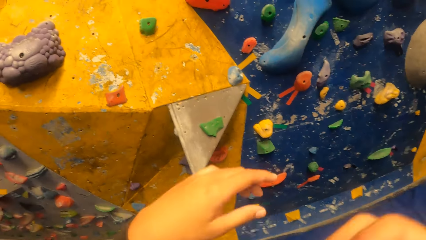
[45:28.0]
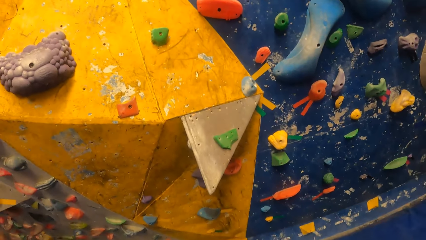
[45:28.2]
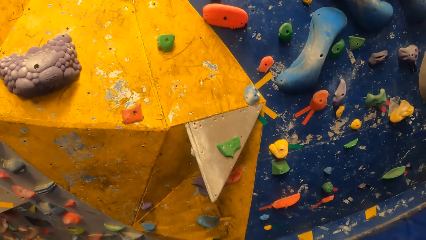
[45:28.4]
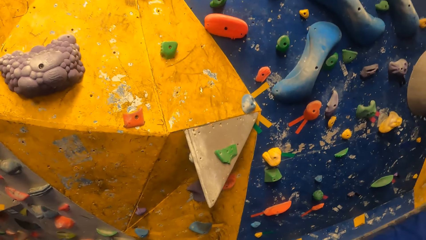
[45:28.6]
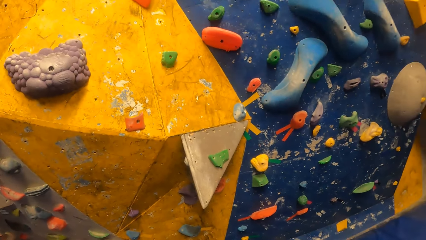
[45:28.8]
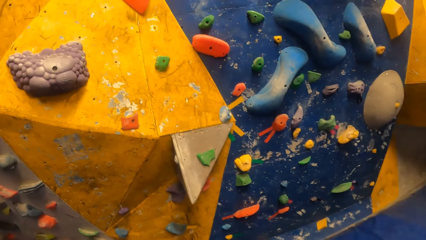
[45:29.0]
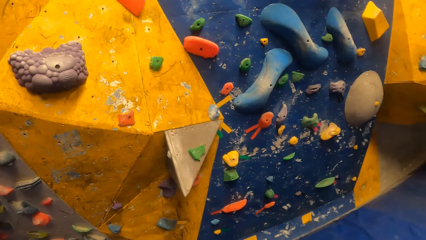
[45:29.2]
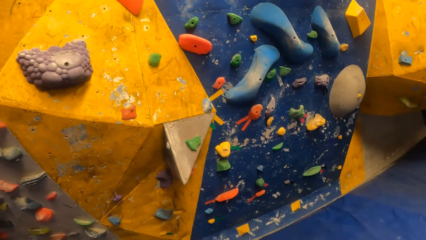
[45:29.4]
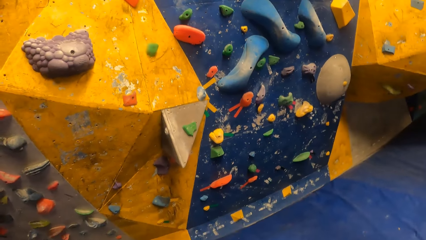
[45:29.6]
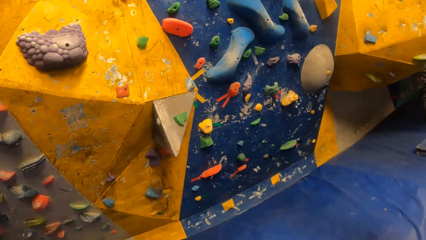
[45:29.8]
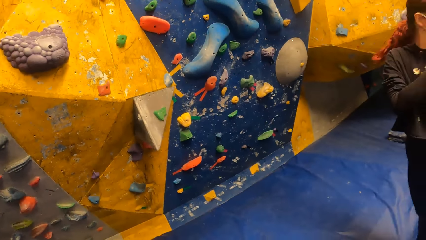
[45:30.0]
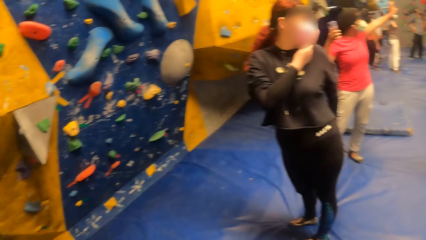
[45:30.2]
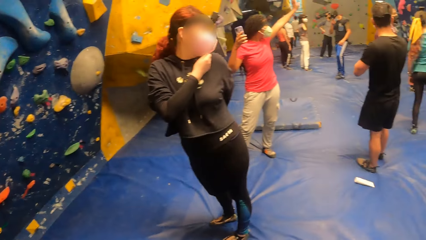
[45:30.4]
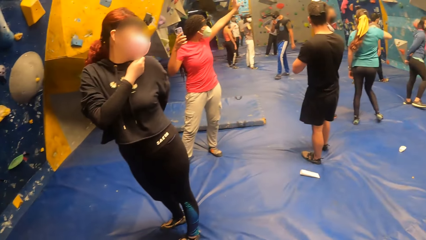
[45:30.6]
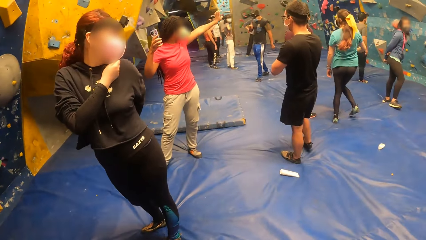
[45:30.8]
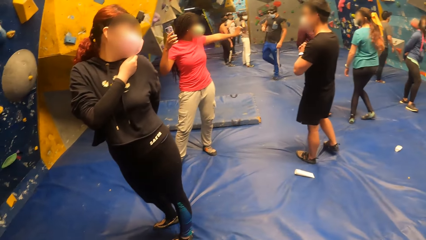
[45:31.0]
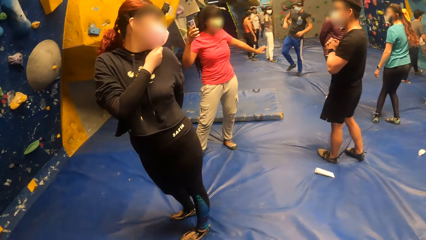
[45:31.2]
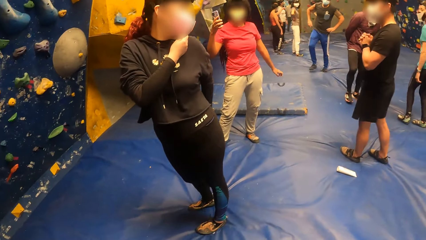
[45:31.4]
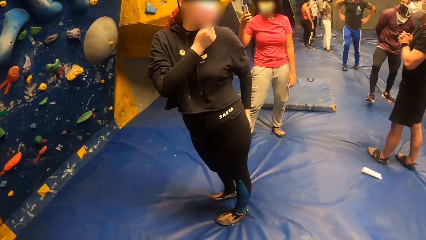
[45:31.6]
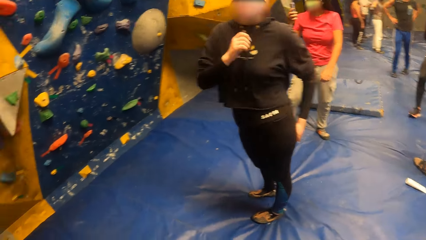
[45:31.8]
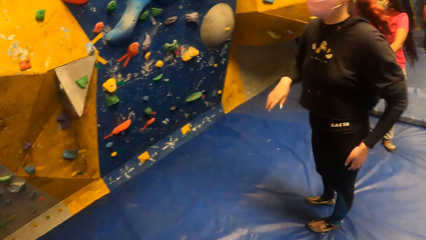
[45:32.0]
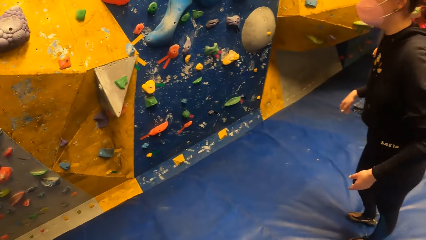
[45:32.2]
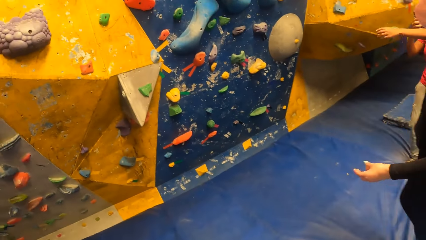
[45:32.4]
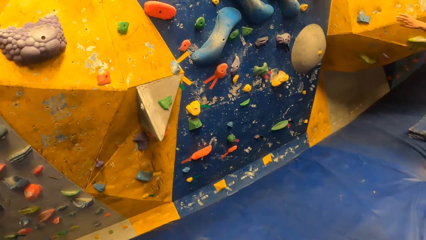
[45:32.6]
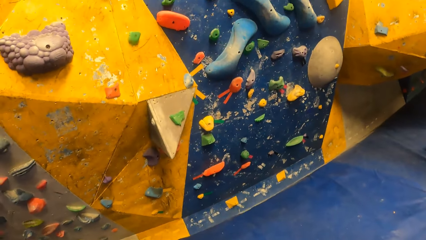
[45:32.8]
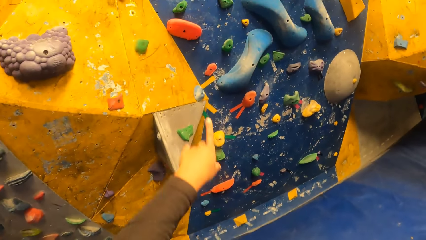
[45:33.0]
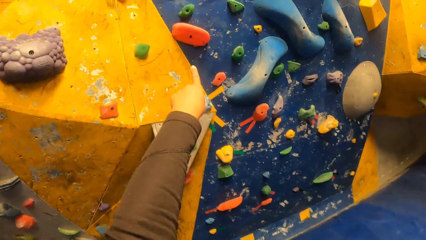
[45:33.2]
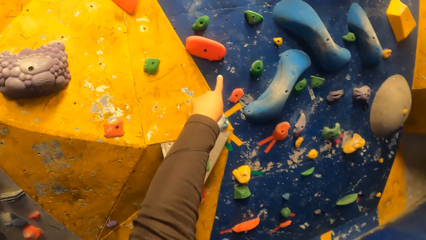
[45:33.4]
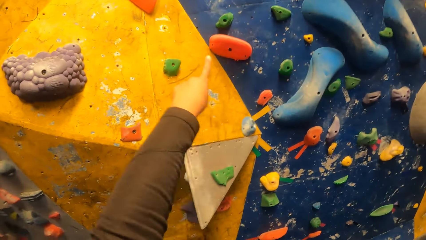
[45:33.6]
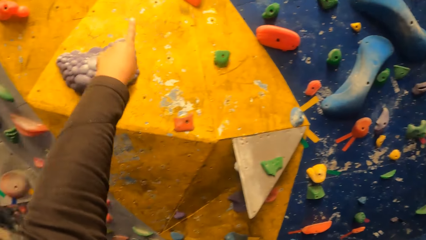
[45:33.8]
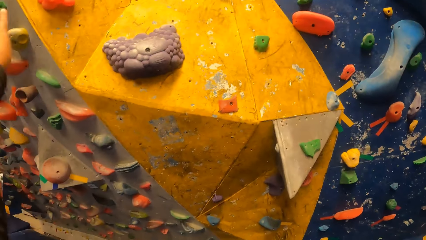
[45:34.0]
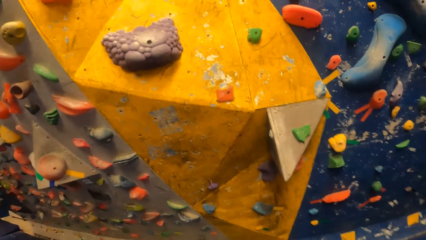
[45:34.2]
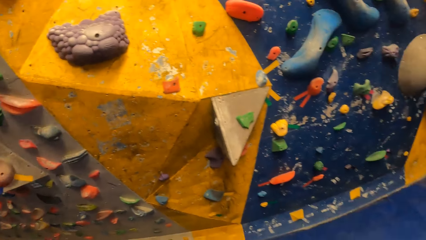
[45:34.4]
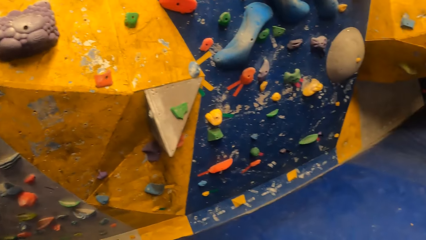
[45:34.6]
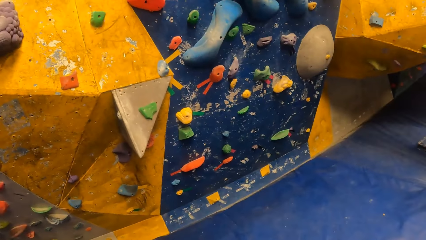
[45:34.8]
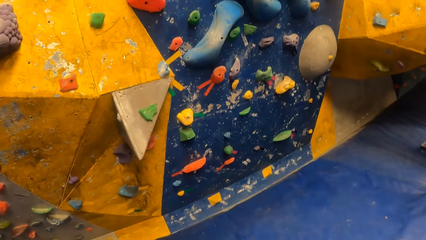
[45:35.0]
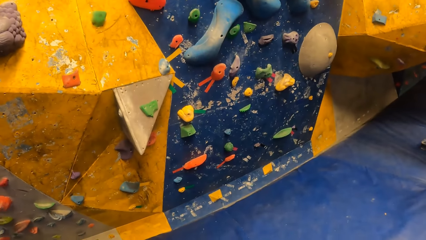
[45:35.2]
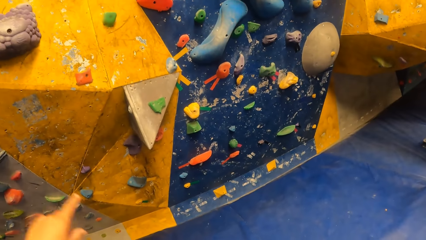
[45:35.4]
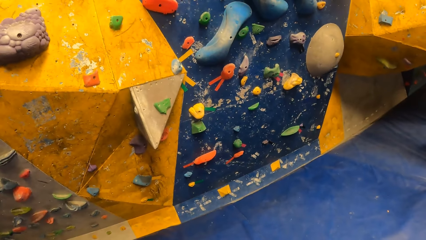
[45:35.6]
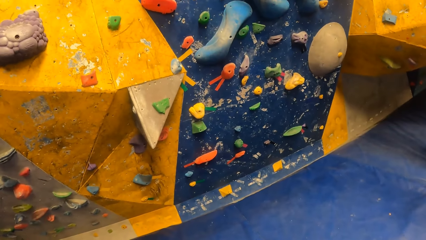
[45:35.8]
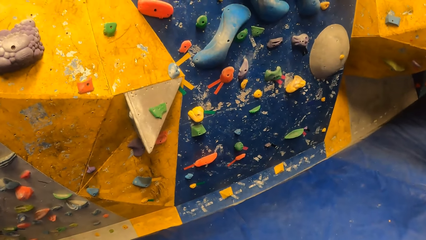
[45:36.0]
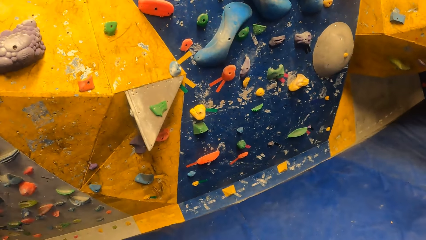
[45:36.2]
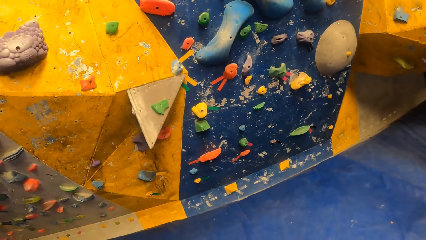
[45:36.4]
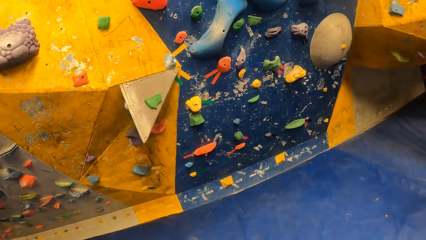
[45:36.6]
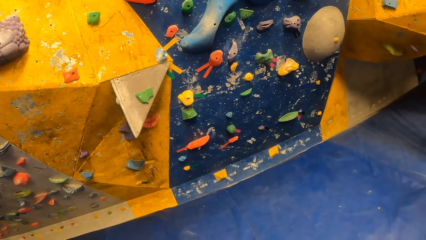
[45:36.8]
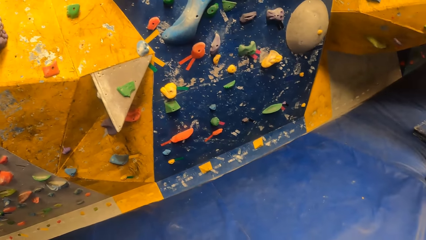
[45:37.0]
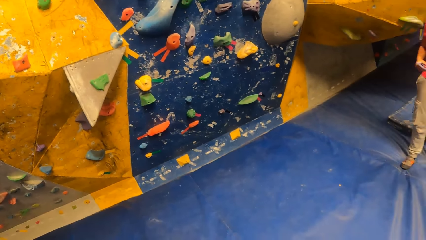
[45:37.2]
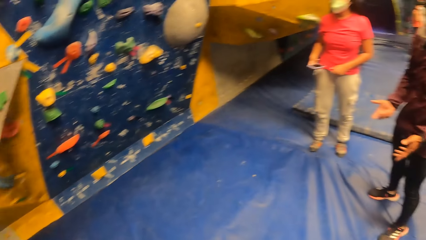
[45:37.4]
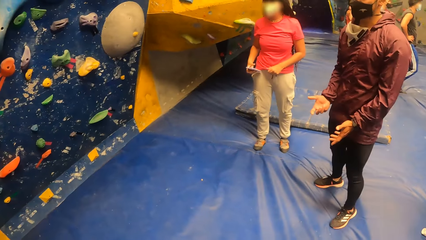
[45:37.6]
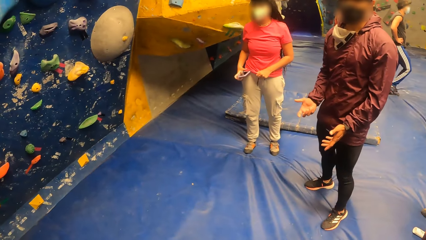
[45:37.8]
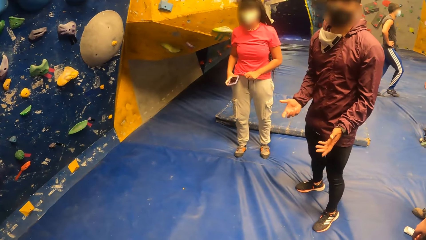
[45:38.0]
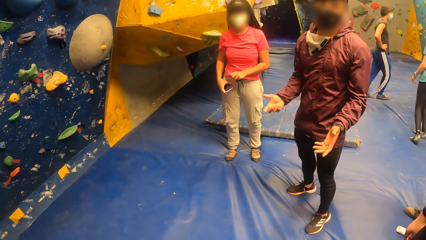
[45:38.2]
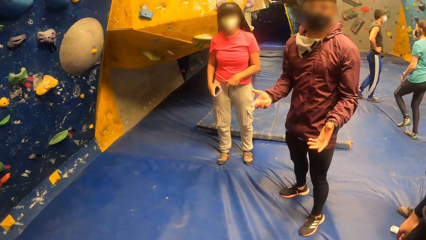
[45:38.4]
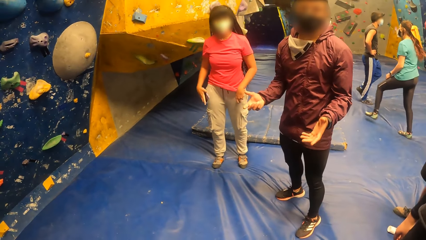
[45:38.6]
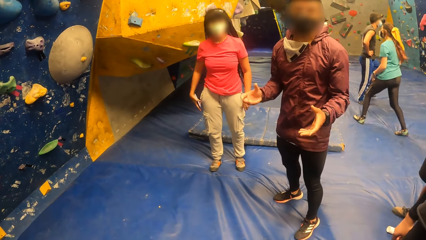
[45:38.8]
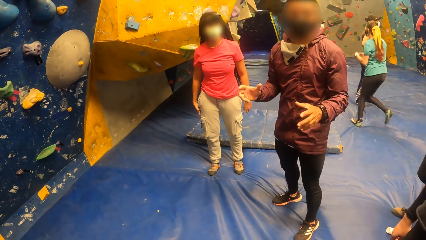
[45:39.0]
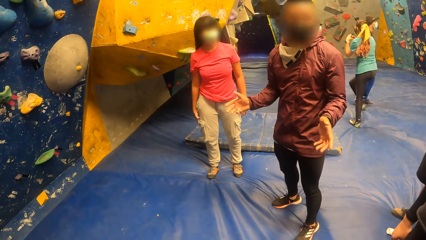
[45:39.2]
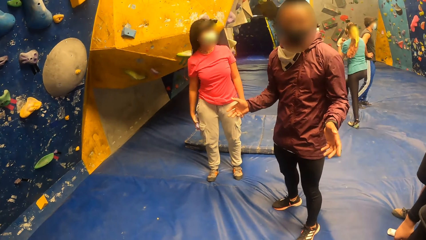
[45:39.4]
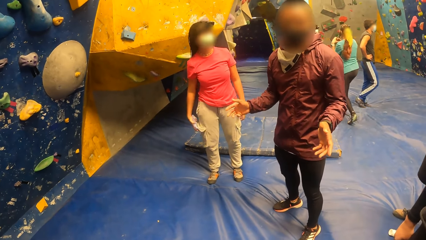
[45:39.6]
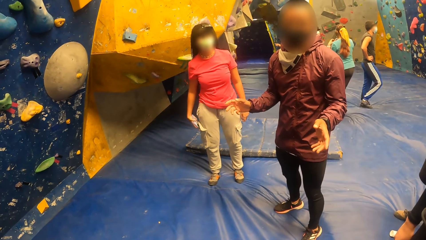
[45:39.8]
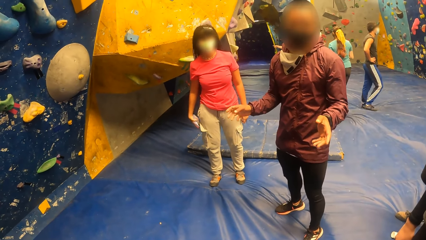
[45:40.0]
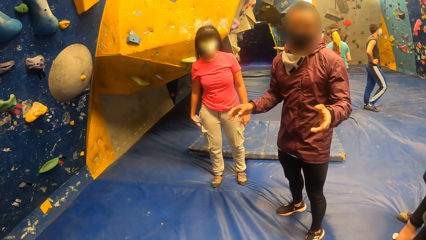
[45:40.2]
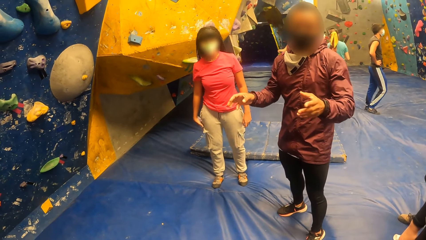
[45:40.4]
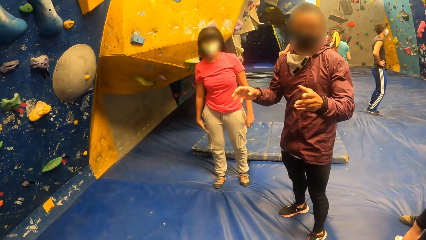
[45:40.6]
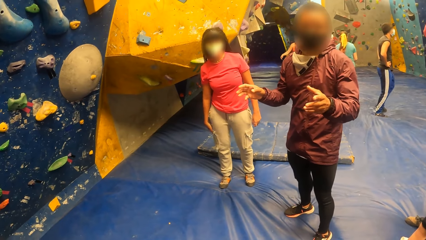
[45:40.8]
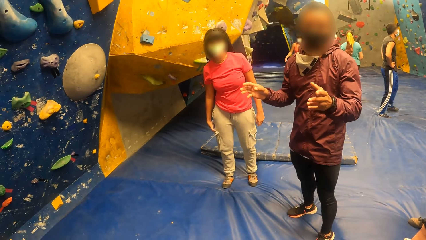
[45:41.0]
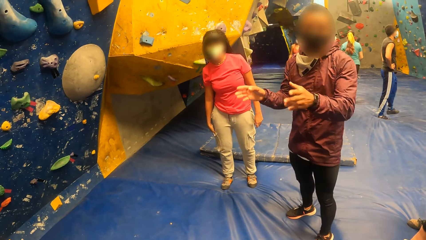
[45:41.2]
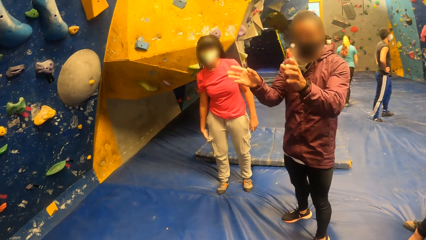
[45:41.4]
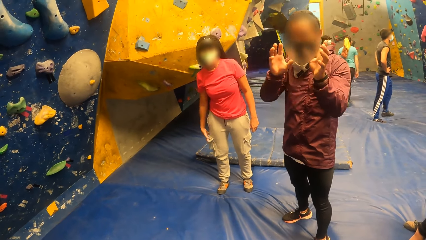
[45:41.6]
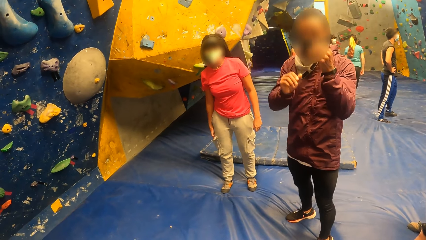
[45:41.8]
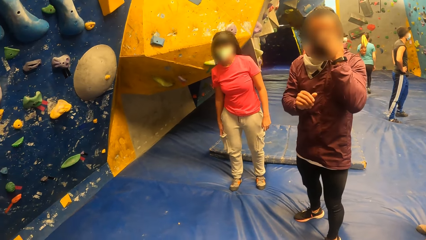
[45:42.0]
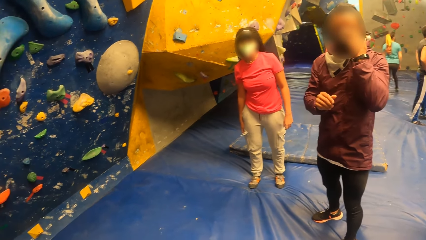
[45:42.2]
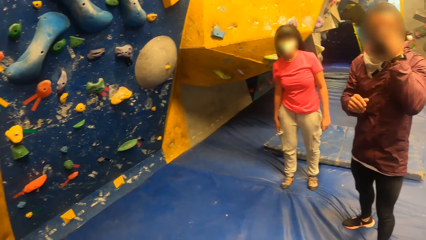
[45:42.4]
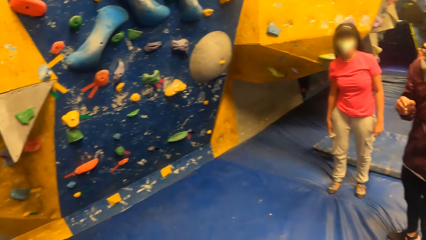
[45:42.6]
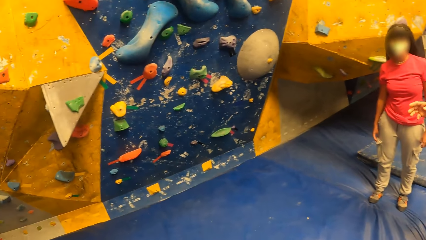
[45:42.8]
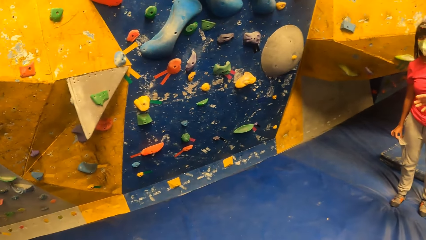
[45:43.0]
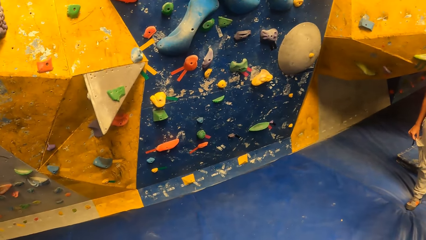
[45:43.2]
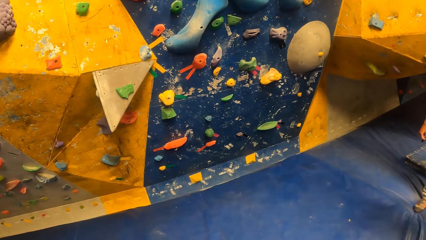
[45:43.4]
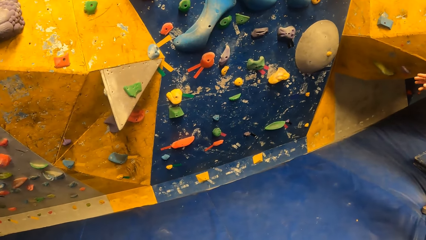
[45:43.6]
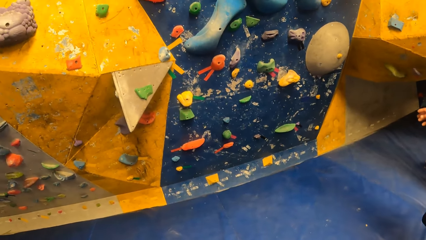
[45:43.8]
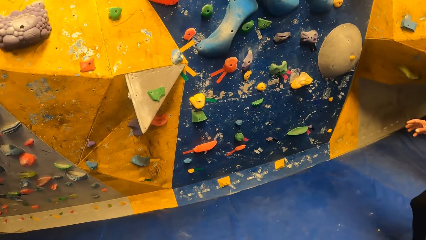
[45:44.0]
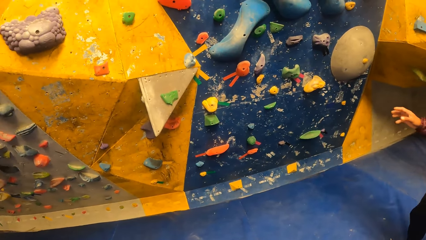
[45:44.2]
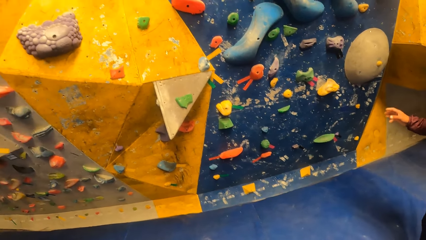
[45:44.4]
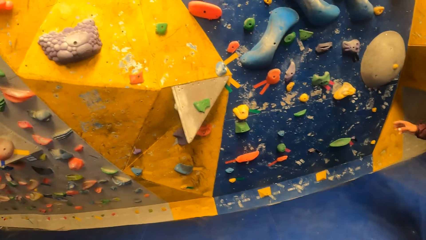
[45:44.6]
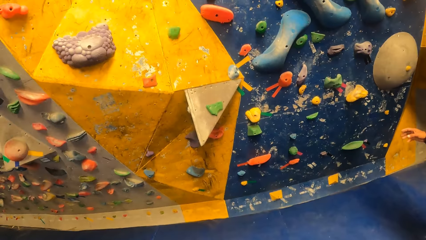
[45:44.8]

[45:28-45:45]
The camera wearer raises her two hands towards her head. She touches her face. She looks around. She interacts with a man. The woman puts the phone in her right hand into her trouser pocket. The man adjusts a nose mask on his face with his left hand.
